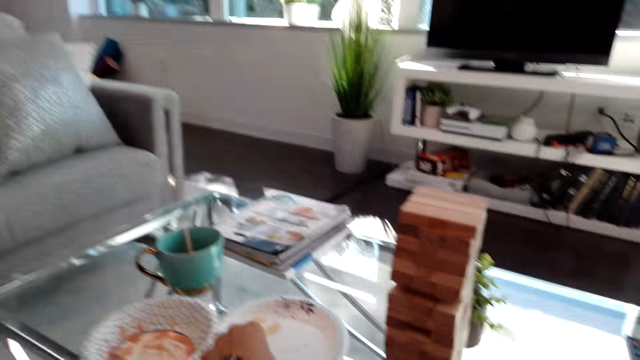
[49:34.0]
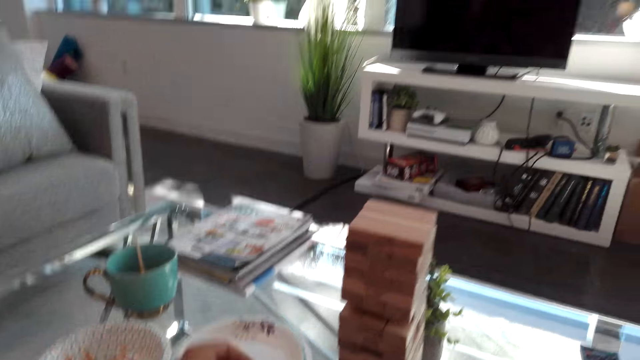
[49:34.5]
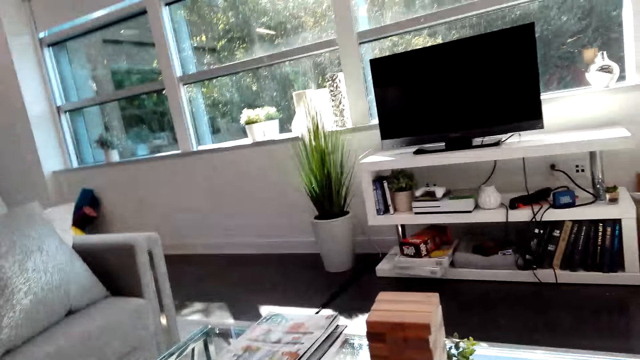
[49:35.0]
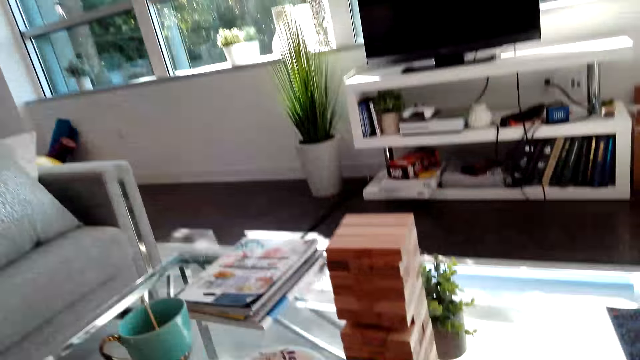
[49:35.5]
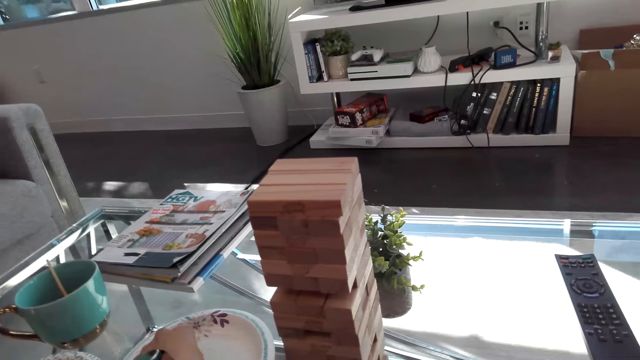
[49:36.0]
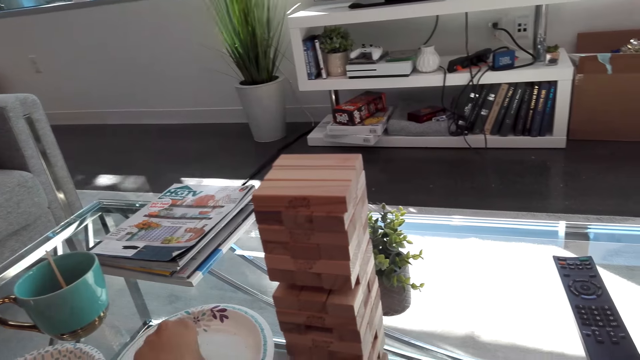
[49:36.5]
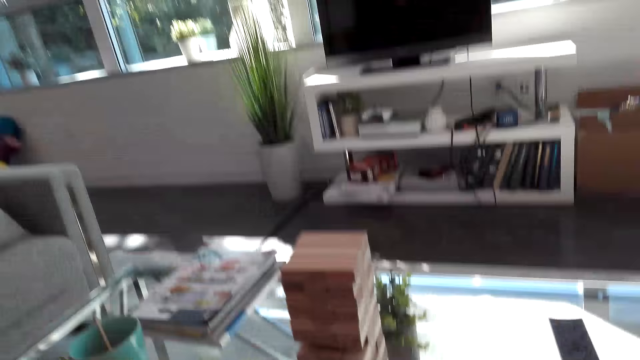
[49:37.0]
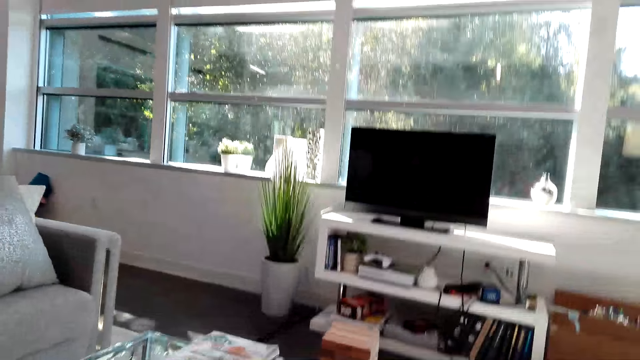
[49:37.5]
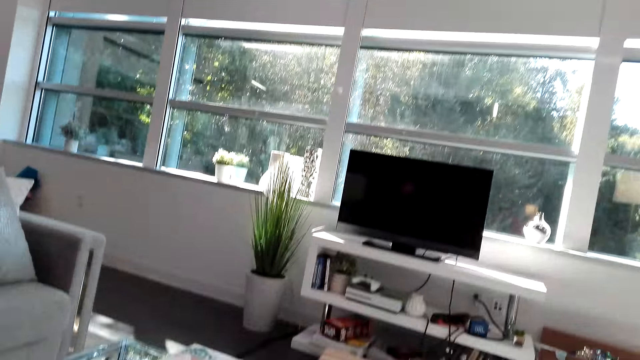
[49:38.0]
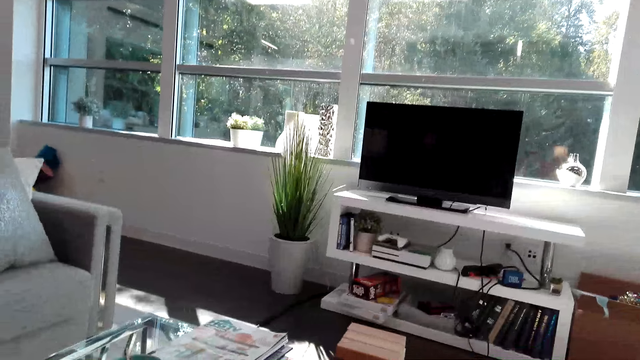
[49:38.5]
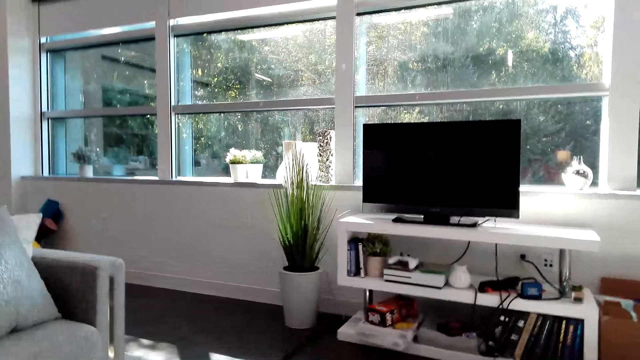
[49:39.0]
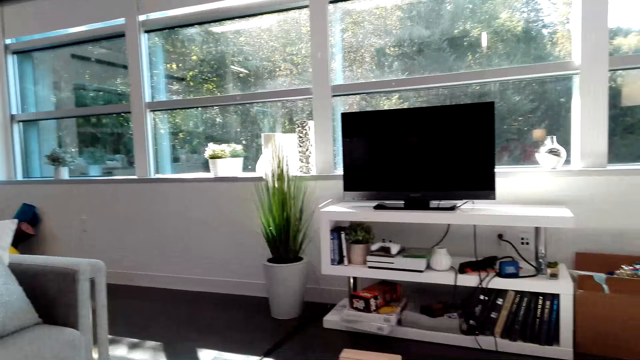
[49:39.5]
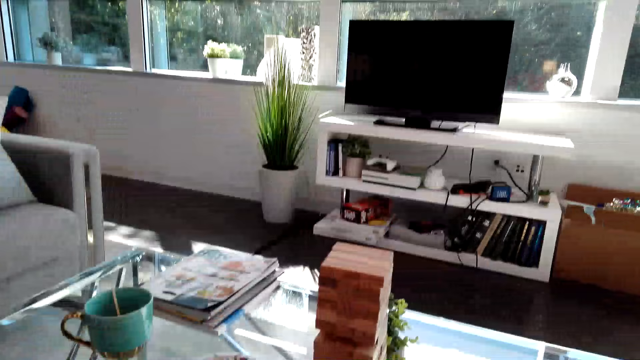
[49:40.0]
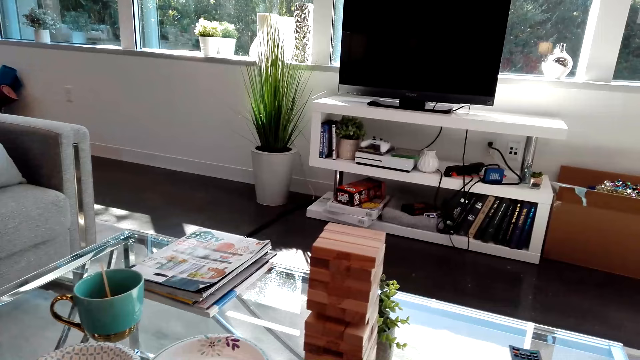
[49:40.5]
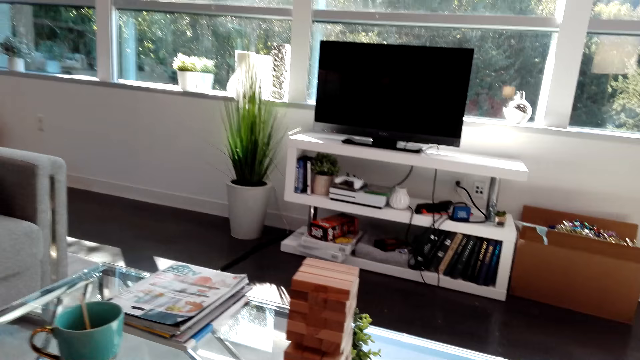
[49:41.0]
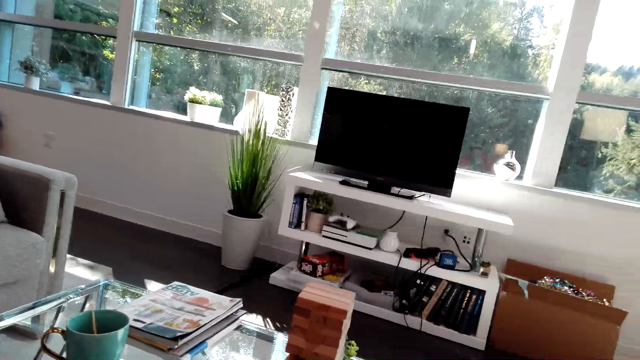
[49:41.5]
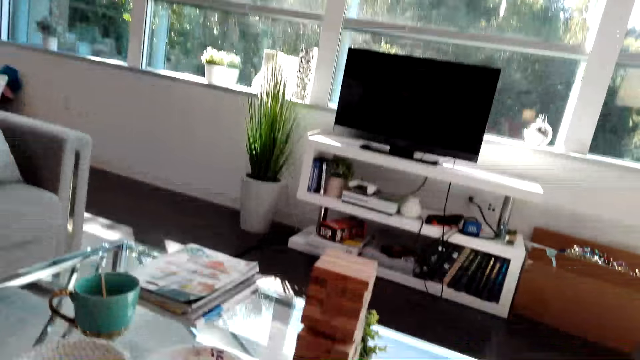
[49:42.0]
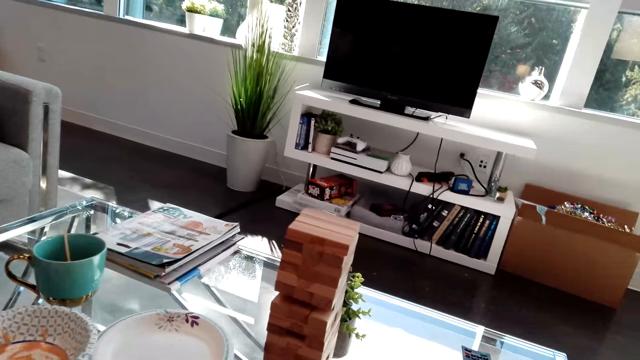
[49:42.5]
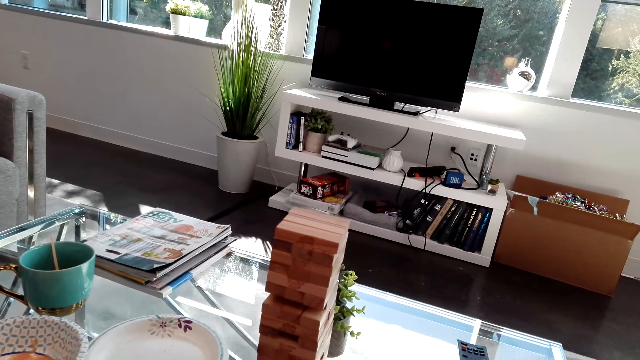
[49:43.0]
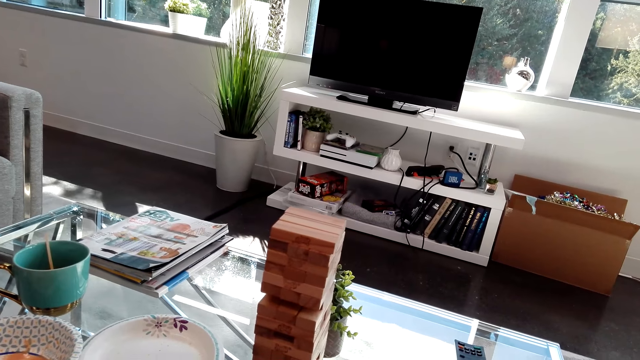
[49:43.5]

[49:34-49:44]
The camera wearer picks something from the plate. They look at the Jenga game. They pick something from the plate. They look at the TV. They look at the Jenga game.

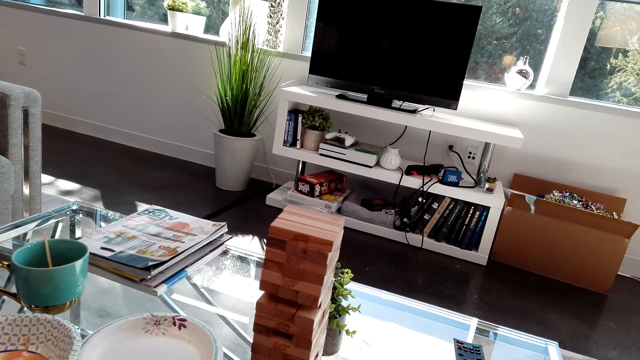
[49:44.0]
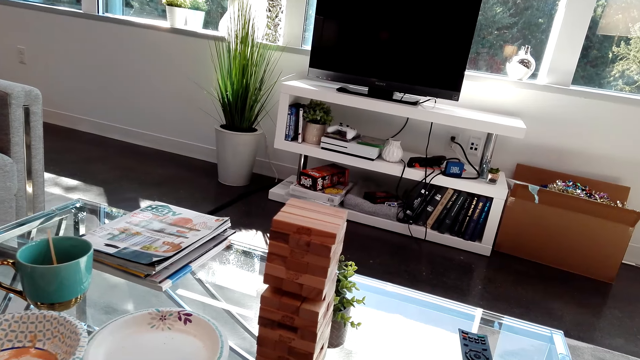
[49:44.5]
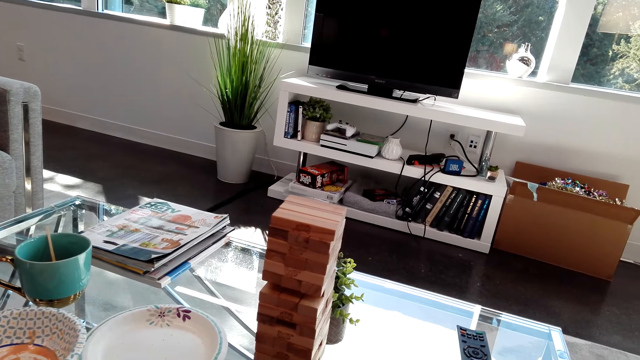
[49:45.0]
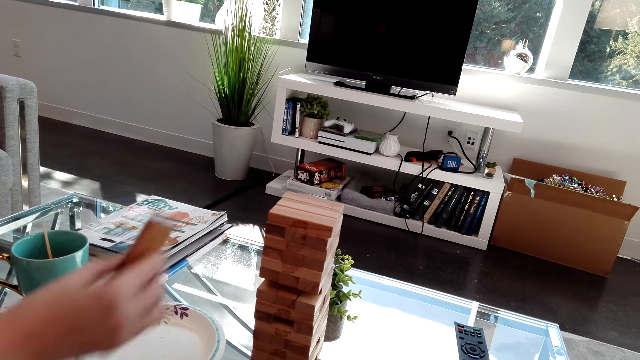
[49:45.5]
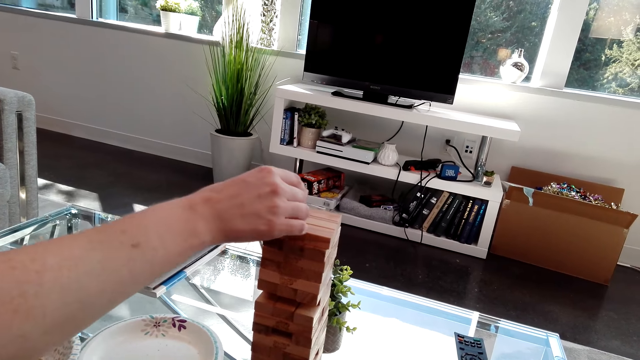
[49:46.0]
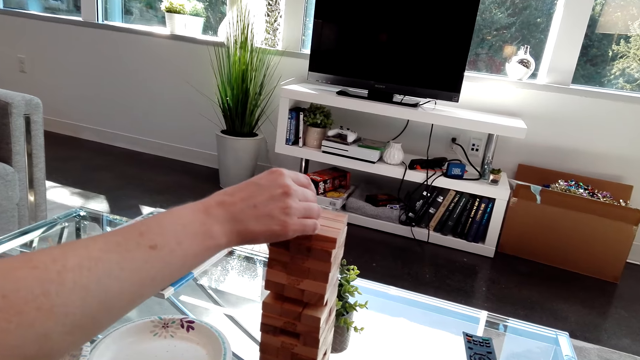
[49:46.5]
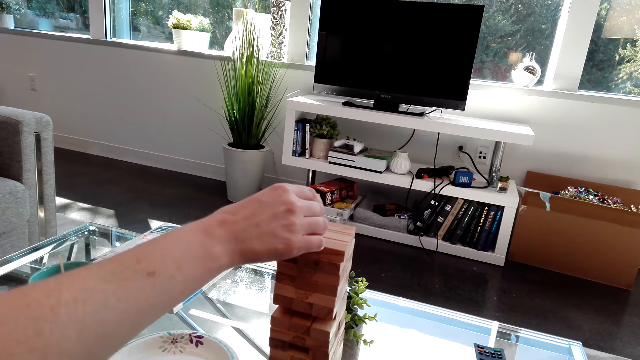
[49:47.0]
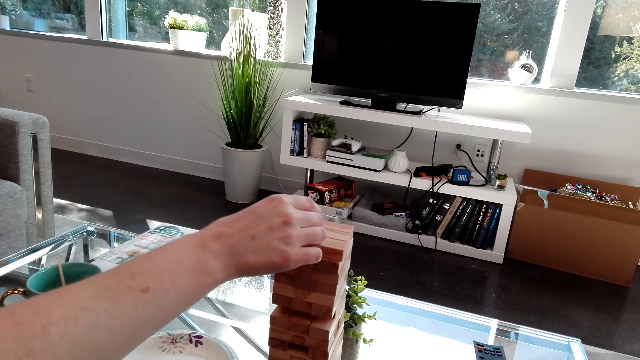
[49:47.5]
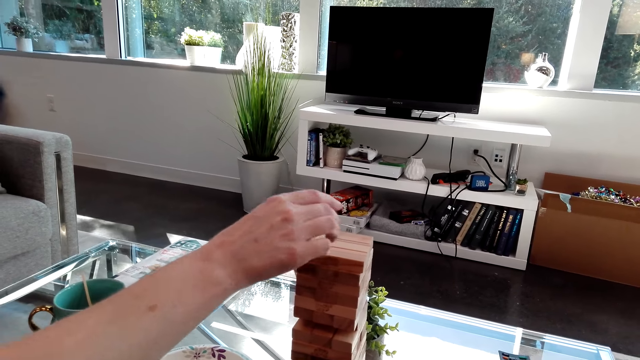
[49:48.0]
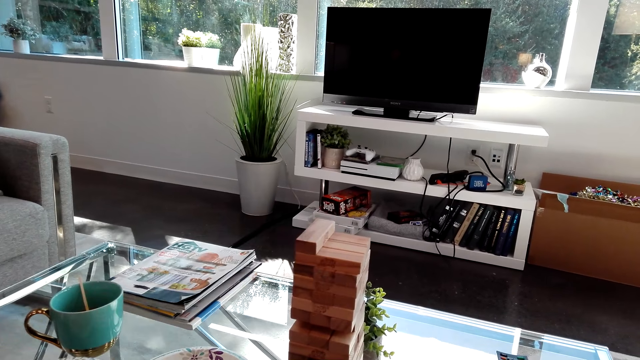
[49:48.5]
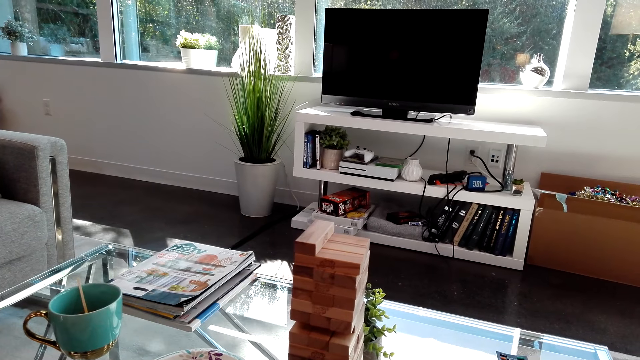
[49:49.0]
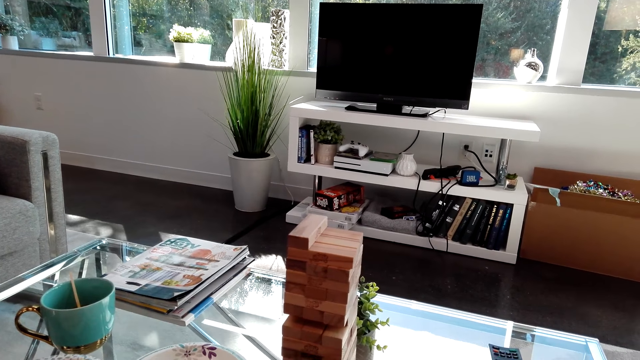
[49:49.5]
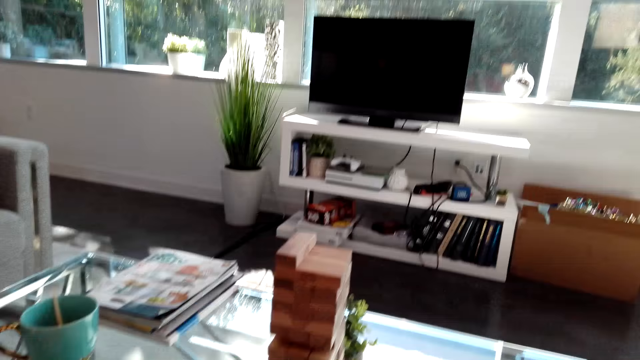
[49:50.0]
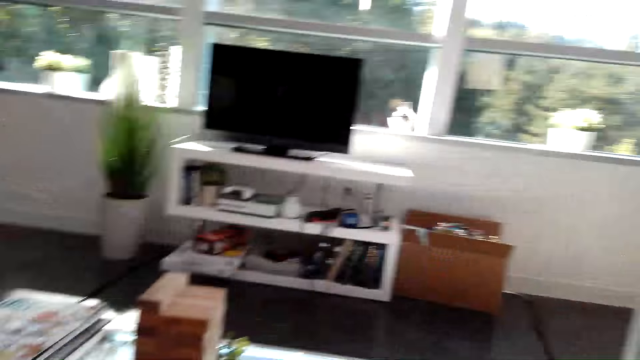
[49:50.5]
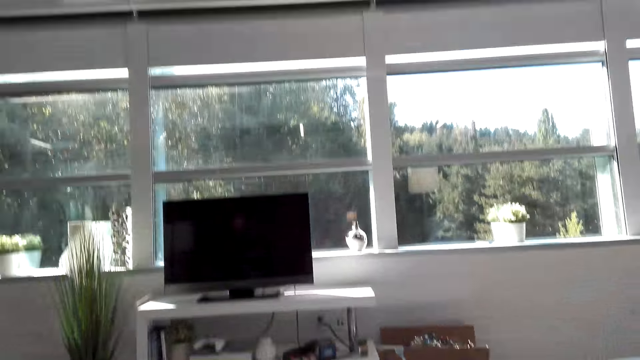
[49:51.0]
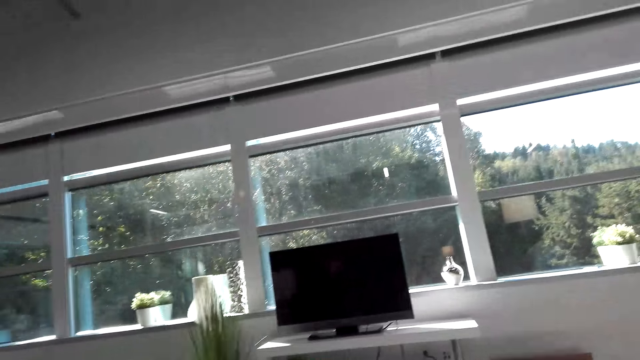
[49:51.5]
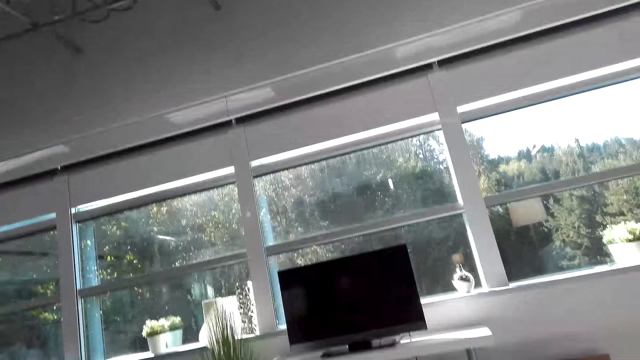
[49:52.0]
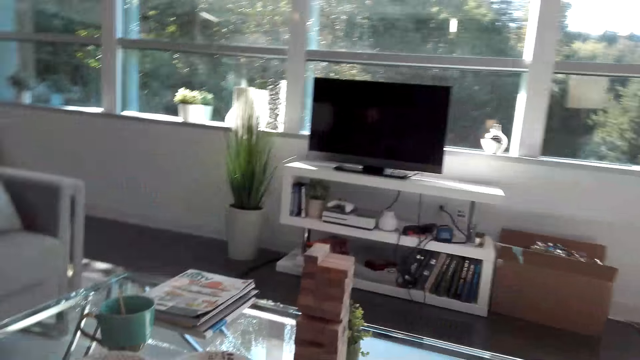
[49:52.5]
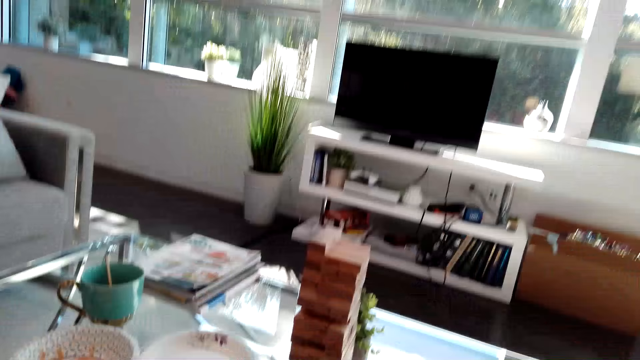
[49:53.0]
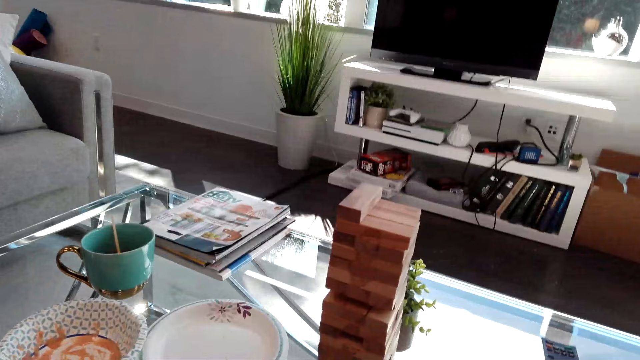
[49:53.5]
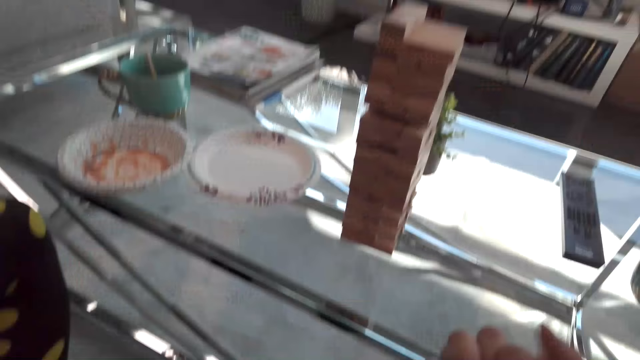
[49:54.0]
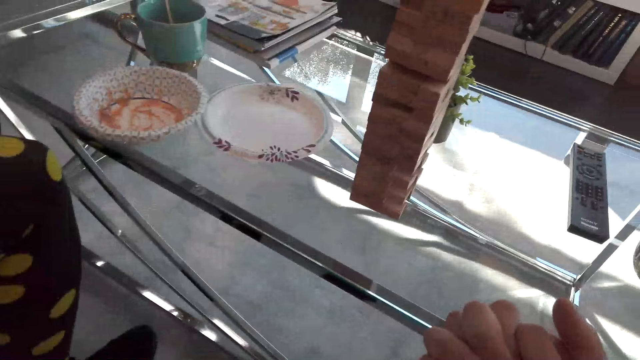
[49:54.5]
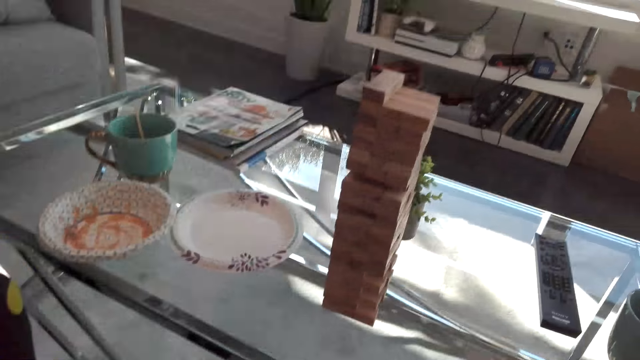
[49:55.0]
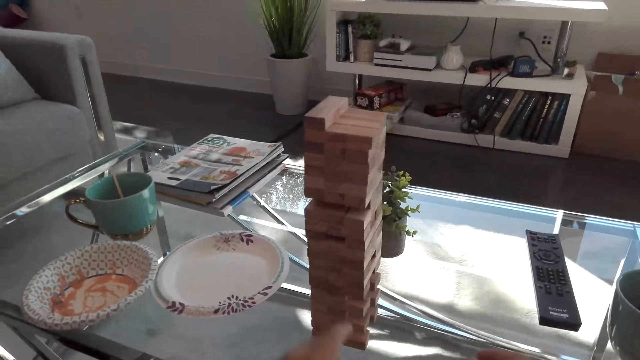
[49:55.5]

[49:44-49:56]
The camera wearer looks around. A lady plays Jenga. The lady puts the piece of puzzle on top of the puzzles. The camera wearer looks at the Jenga puzzles. They look at the TV. They look around. They look at the Jenga puzzles.
